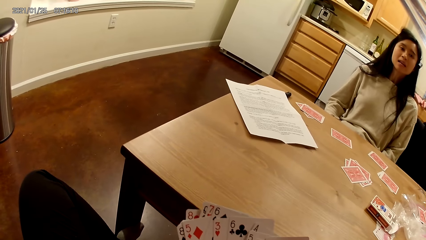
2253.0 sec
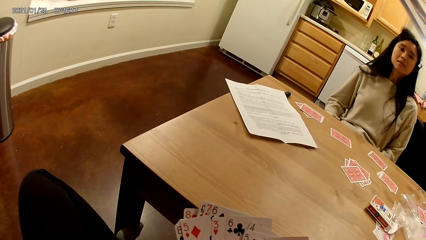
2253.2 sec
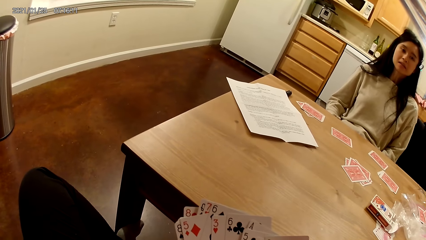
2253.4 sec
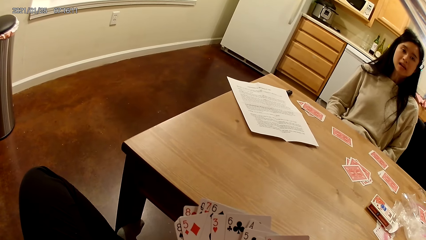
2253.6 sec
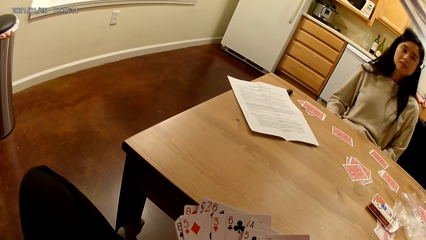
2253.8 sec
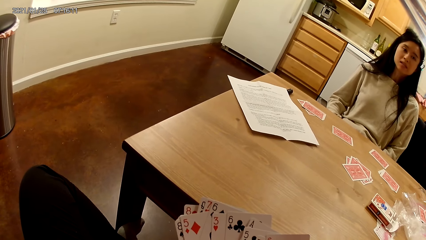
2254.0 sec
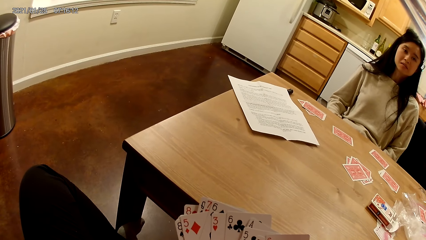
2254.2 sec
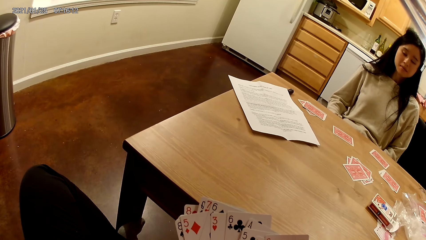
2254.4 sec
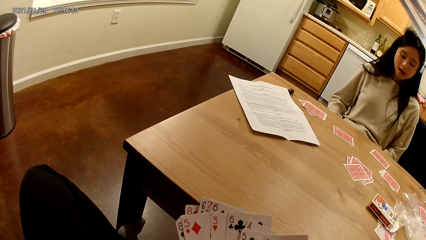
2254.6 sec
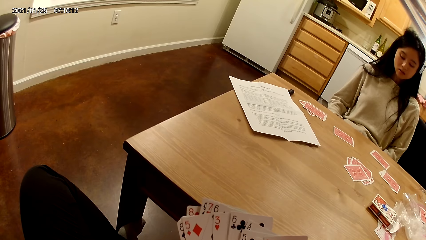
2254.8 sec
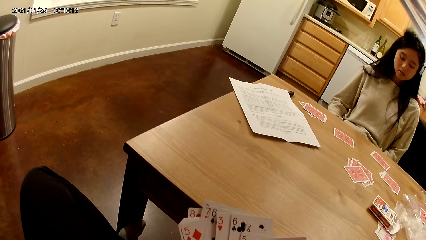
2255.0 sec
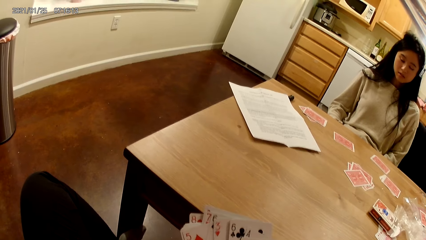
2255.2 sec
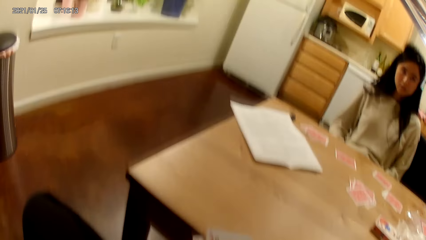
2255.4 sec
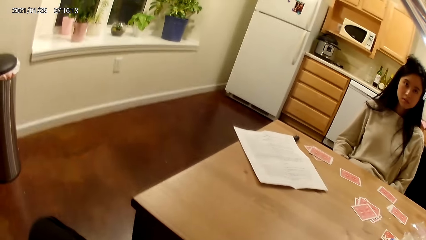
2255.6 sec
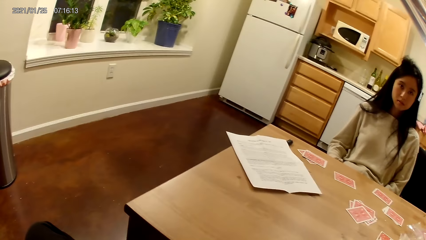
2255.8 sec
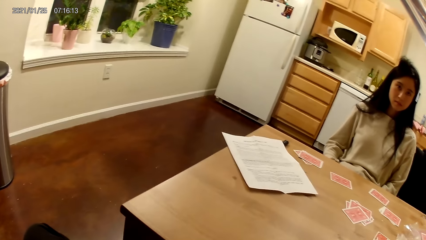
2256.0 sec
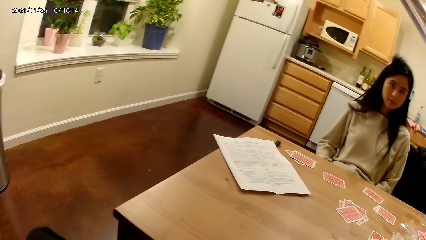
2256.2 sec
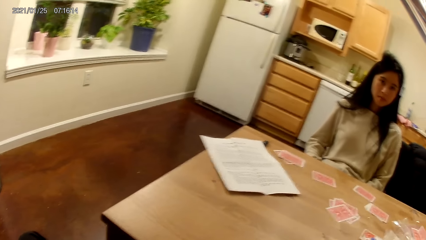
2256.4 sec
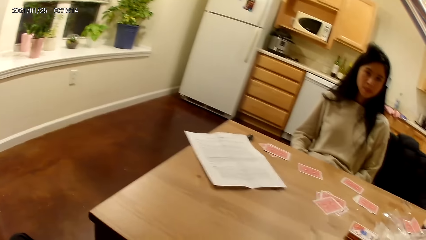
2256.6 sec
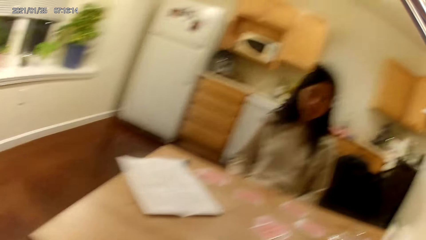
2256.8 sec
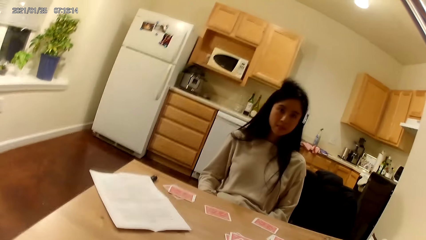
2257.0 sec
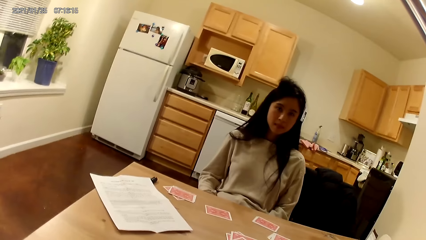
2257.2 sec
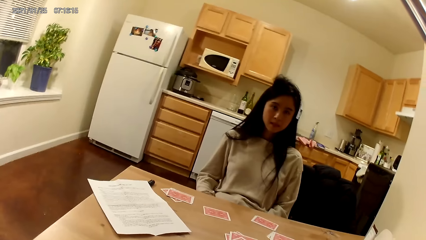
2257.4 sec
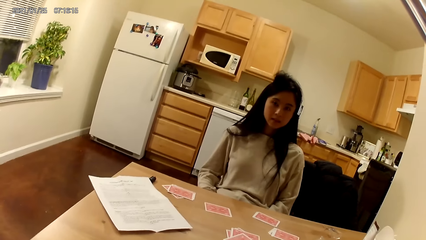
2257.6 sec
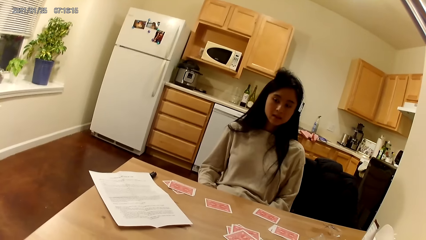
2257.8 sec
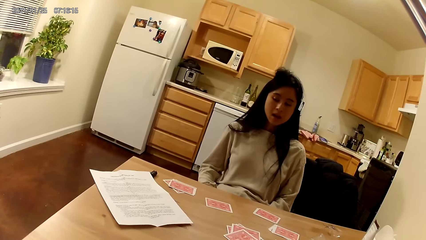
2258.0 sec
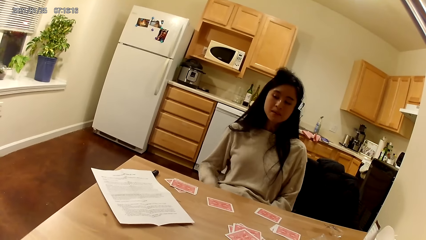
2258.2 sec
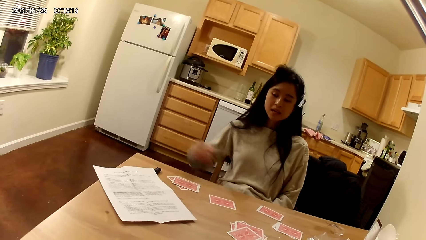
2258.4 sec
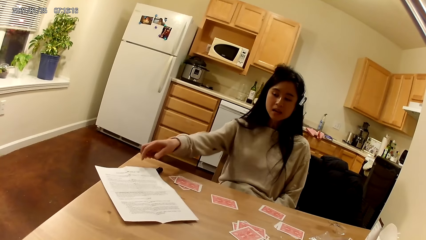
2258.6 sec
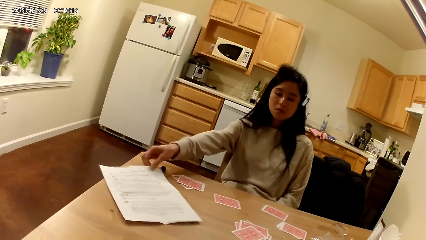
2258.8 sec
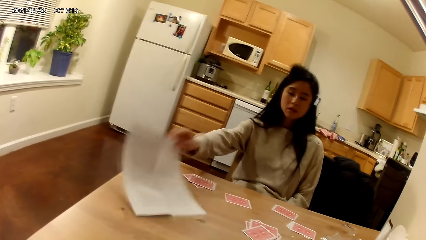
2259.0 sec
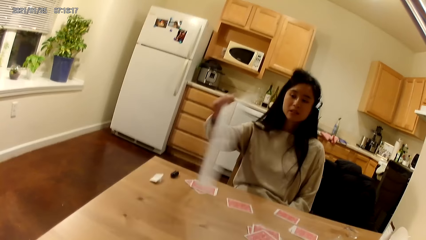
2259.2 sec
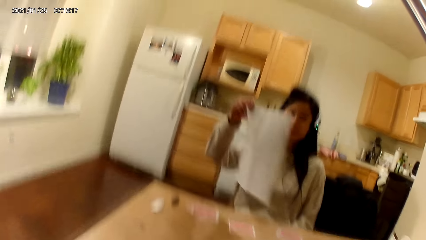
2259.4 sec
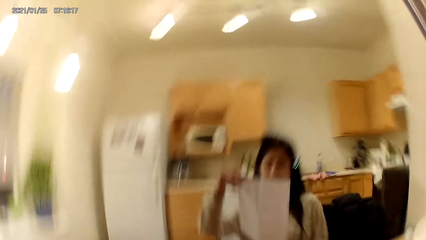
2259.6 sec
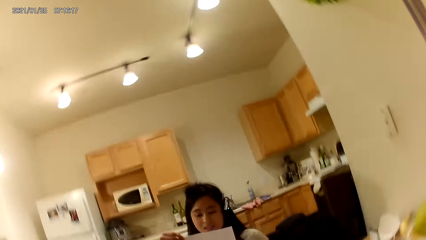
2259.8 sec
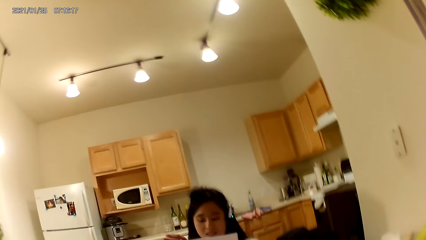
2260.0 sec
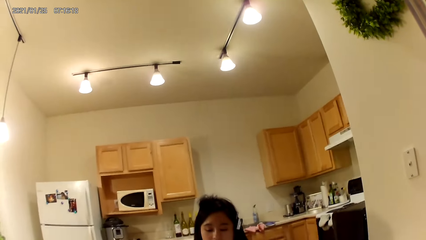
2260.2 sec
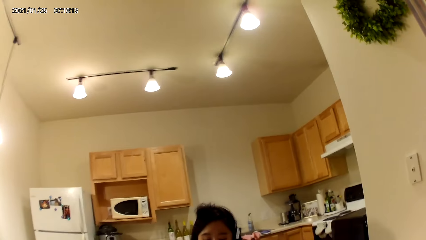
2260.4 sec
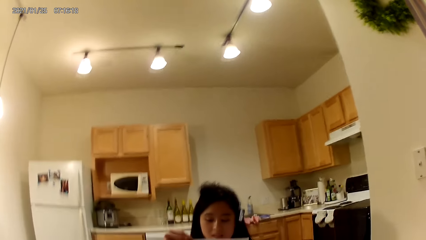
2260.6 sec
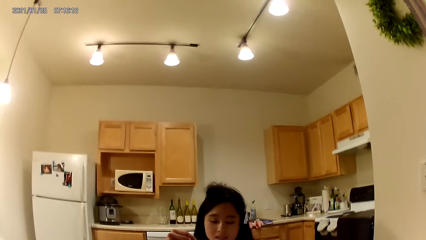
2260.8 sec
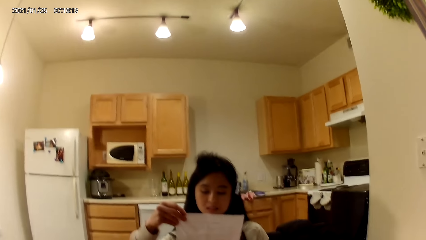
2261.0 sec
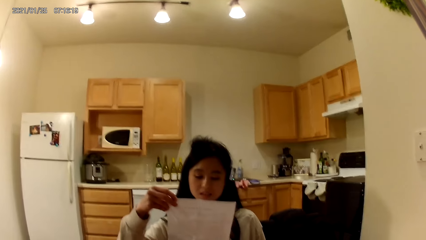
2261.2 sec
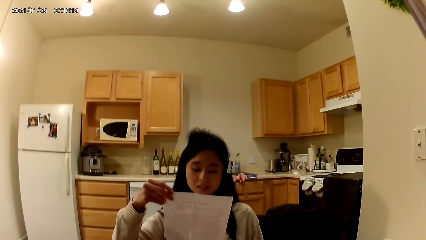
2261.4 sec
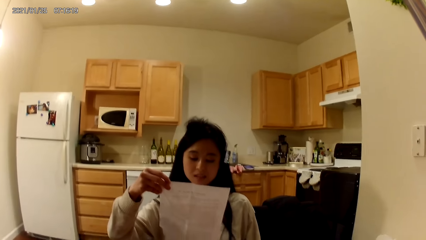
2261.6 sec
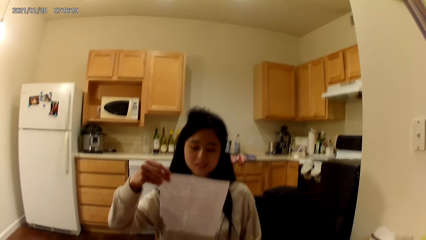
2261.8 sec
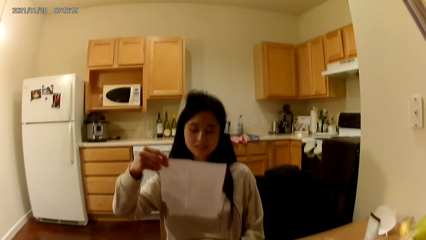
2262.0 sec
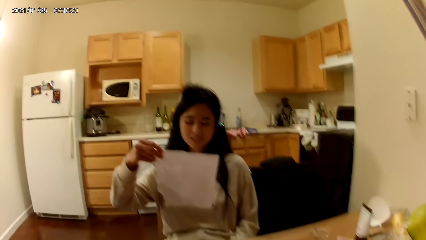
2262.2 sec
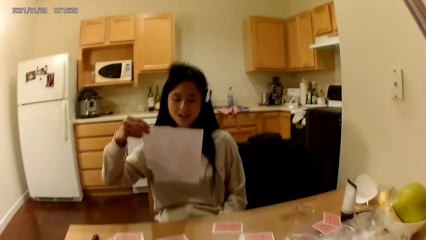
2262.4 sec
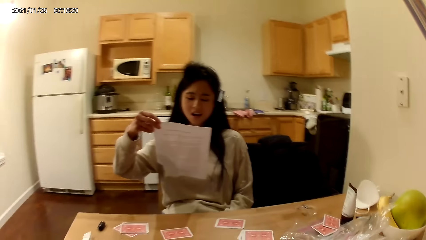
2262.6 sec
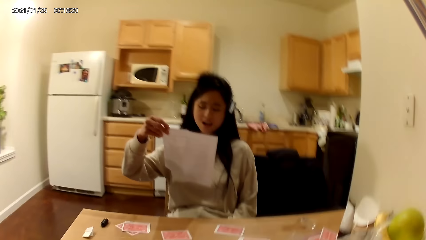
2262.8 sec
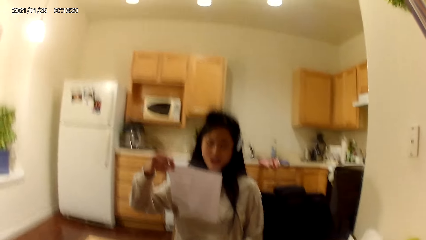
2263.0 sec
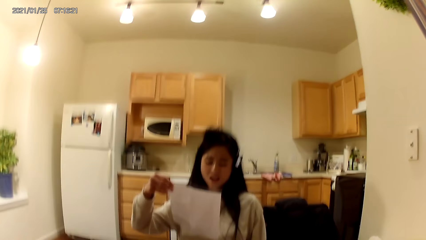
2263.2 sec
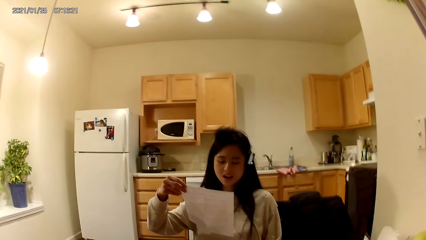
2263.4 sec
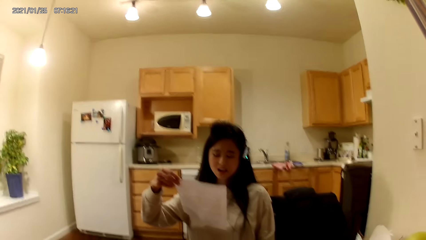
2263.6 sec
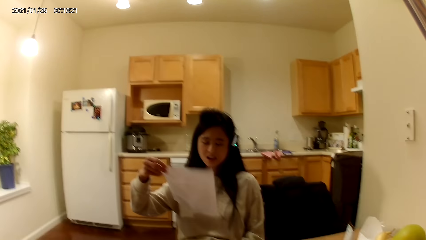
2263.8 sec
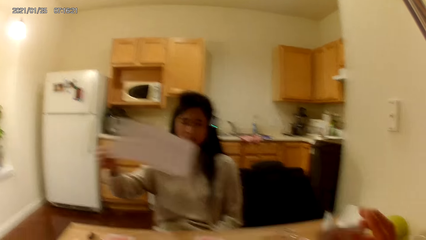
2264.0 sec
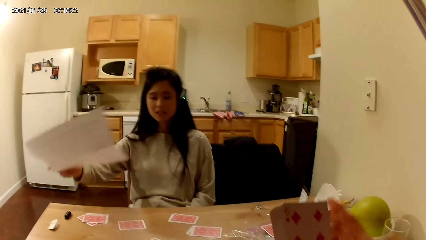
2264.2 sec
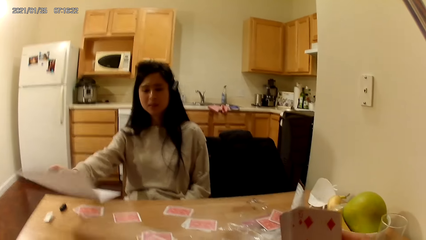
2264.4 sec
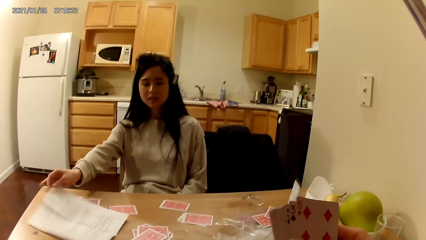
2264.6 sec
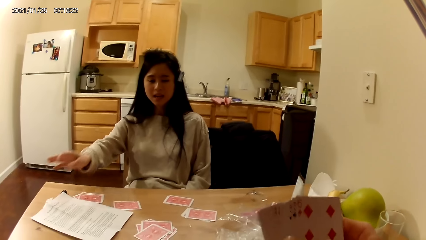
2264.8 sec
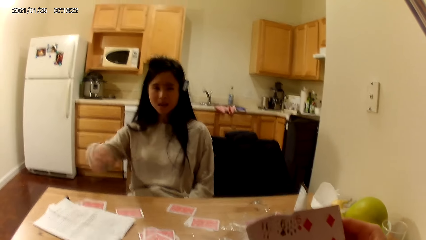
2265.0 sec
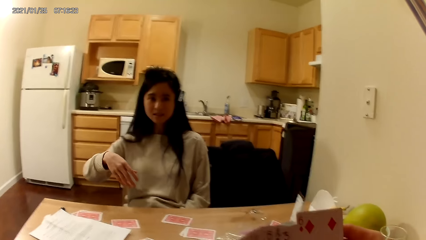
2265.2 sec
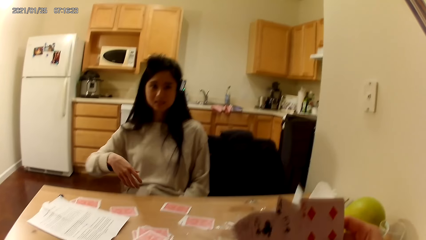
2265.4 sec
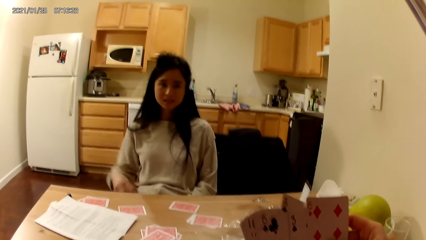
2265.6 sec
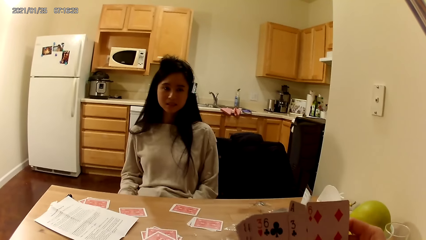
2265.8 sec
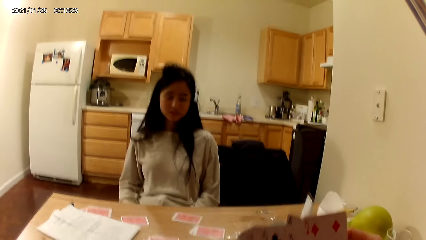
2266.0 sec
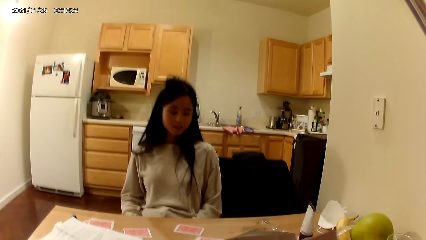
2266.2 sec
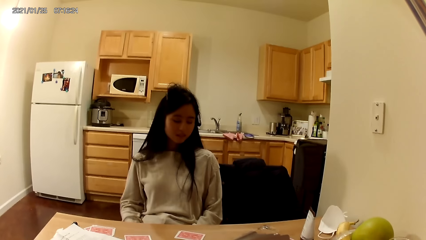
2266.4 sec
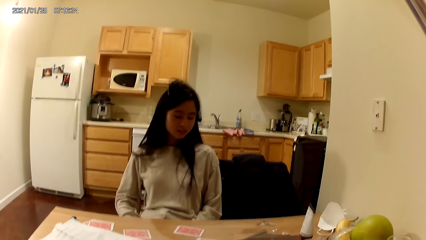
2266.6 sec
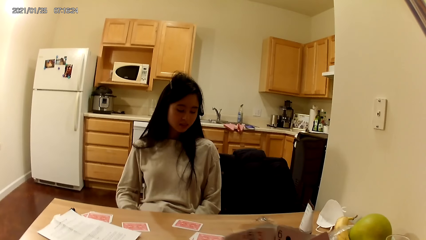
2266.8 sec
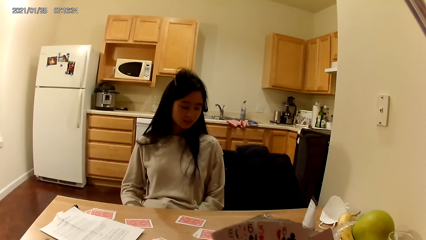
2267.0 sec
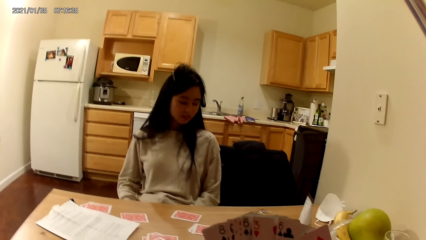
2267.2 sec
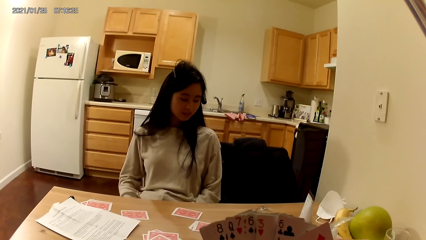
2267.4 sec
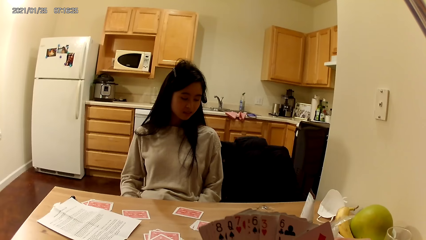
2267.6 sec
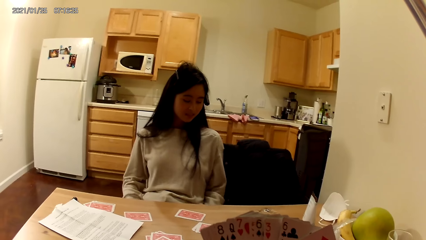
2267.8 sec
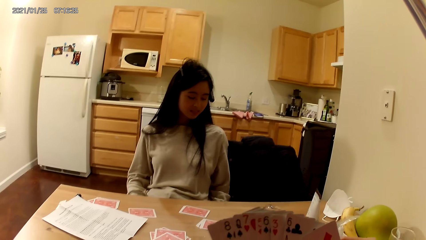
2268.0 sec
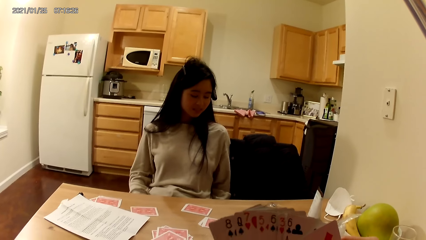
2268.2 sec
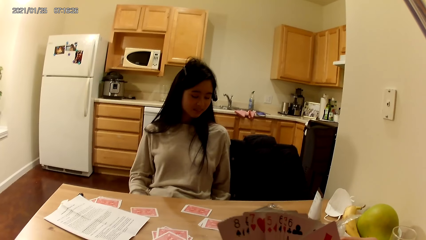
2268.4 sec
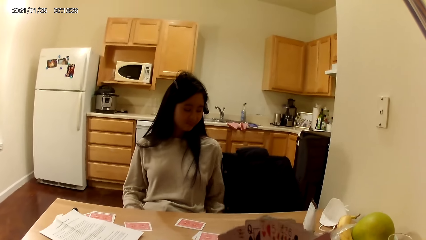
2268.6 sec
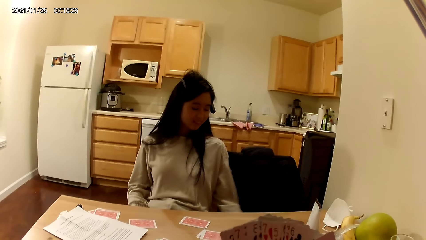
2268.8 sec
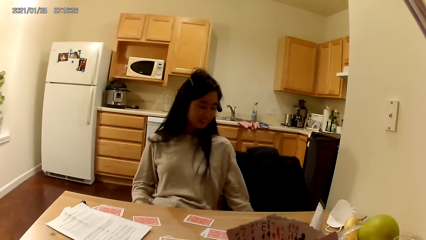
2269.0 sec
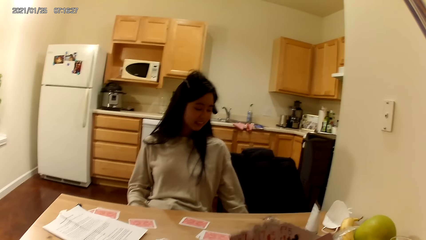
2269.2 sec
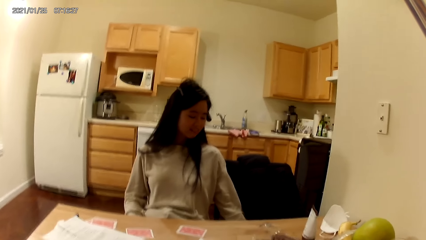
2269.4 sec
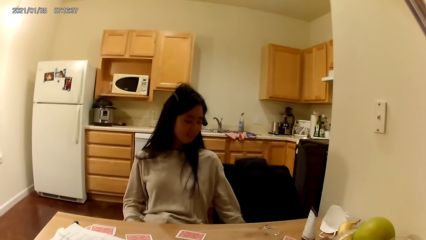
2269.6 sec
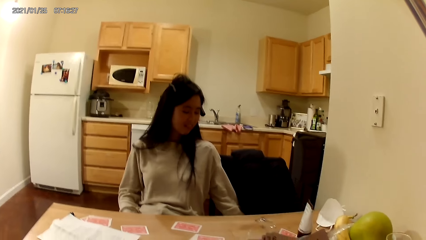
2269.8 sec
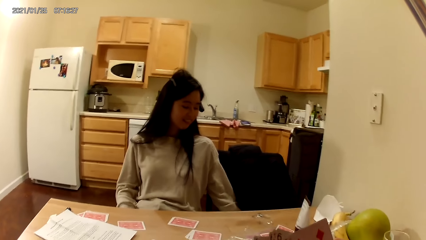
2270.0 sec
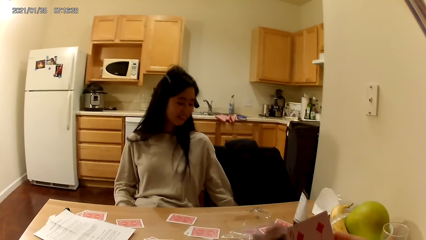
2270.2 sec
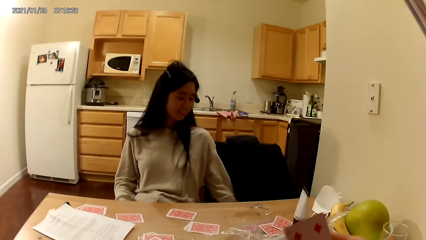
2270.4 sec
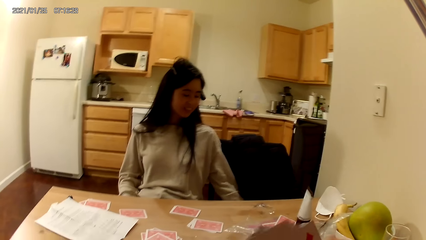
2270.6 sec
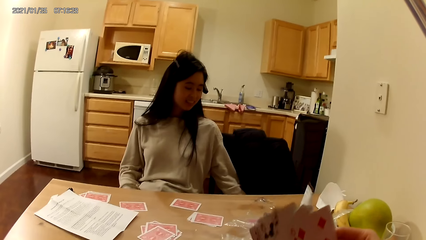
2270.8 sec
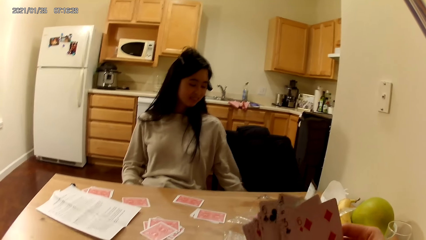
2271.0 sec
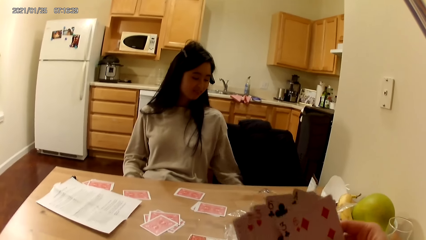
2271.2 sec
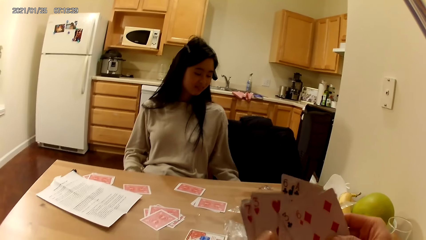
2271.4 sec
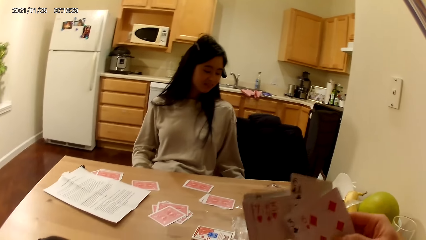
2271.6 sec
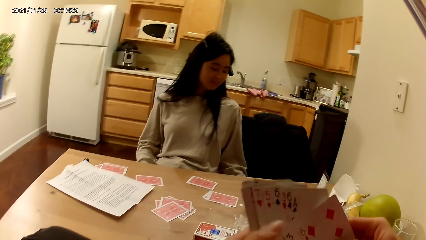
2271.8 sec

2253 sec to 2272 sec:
The camera wearer stares at playing cards. The woman picks a paper from the dining table with her right hand. The woman reads the content in the paper. The woman places the paper on the dining table with her right hand. The camera wearer holds playing cards with hands. The woman moves a hand.
